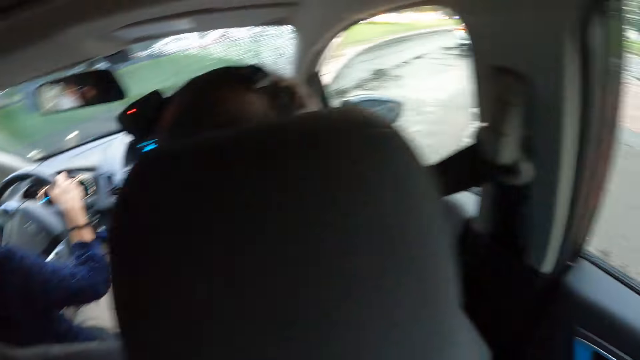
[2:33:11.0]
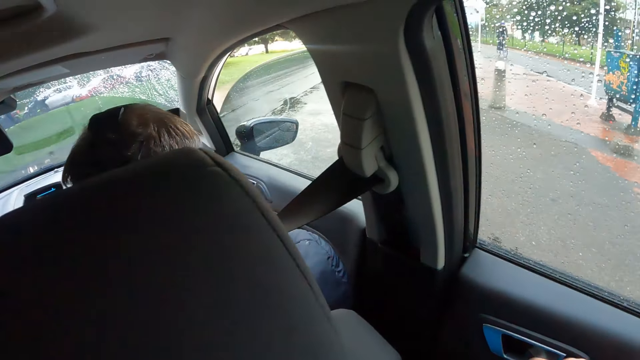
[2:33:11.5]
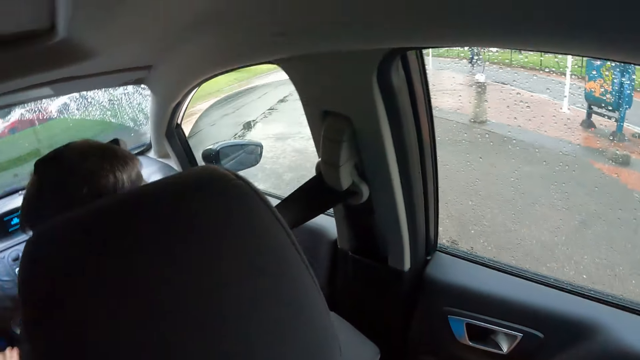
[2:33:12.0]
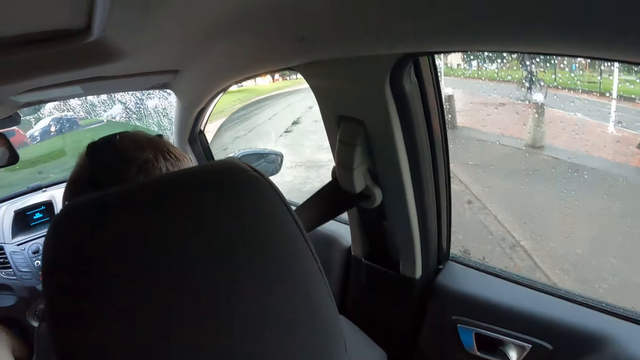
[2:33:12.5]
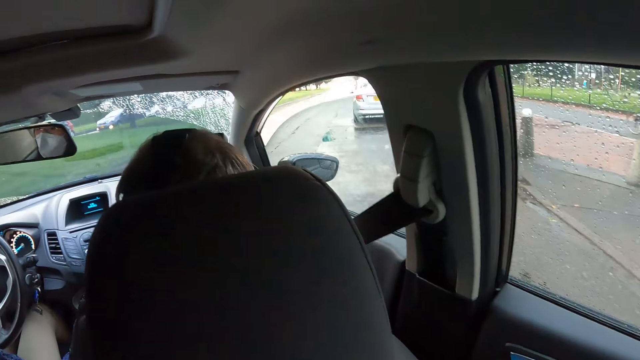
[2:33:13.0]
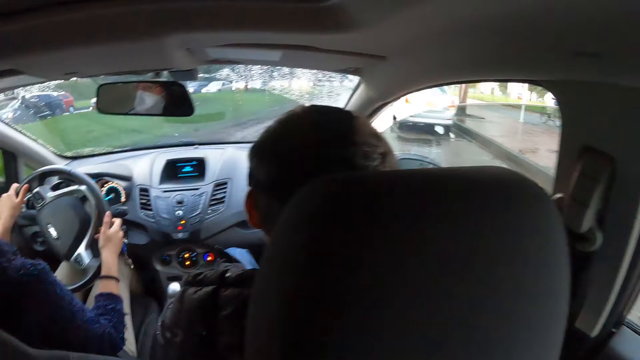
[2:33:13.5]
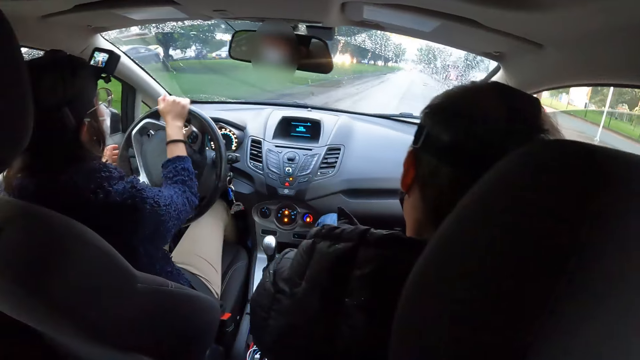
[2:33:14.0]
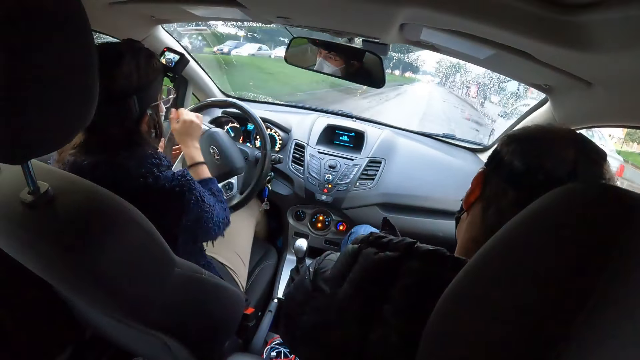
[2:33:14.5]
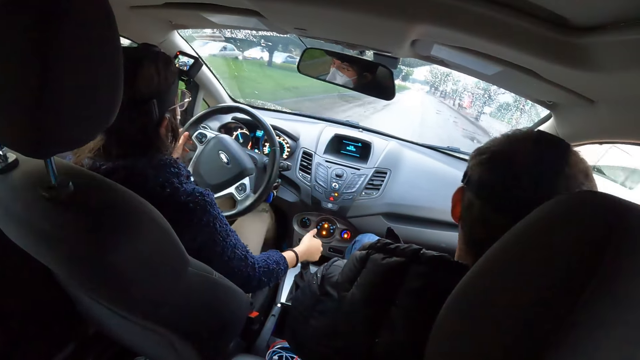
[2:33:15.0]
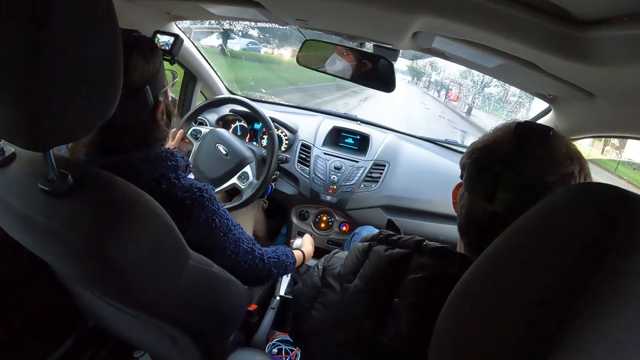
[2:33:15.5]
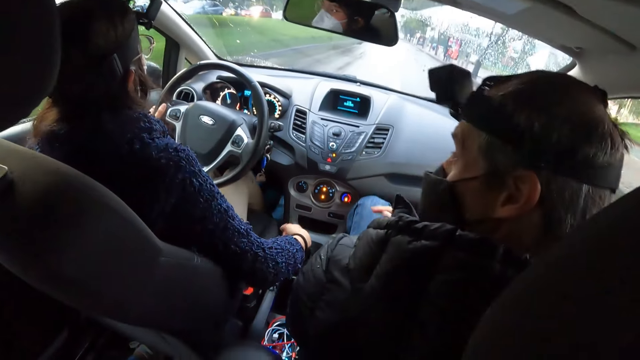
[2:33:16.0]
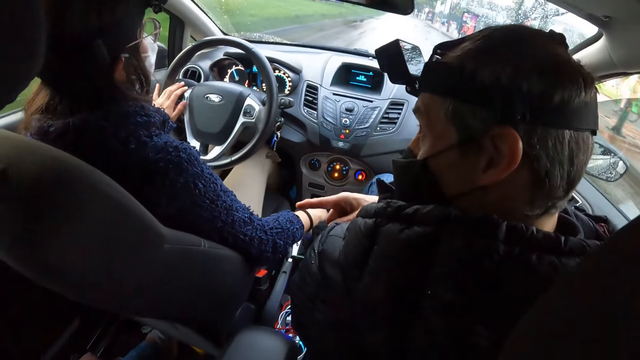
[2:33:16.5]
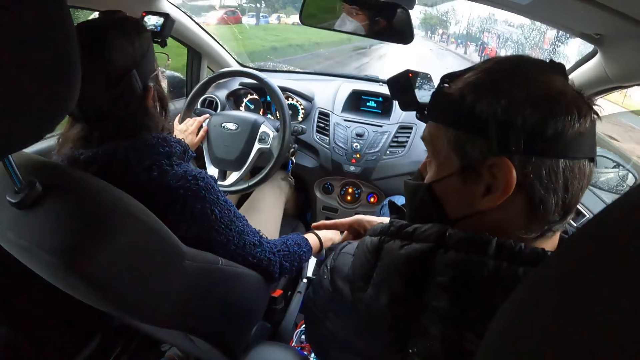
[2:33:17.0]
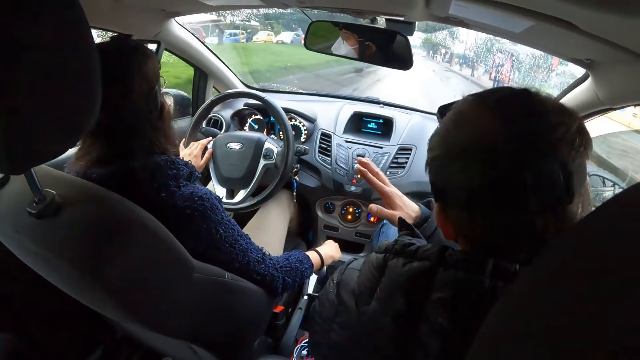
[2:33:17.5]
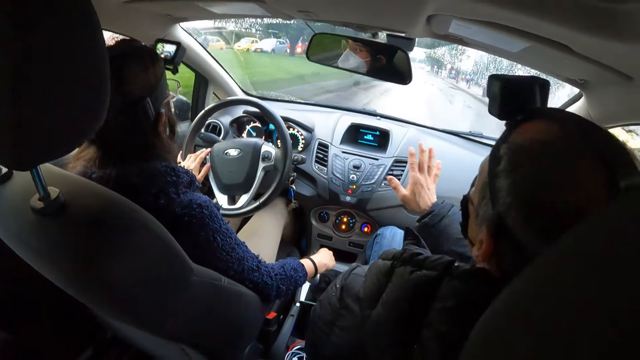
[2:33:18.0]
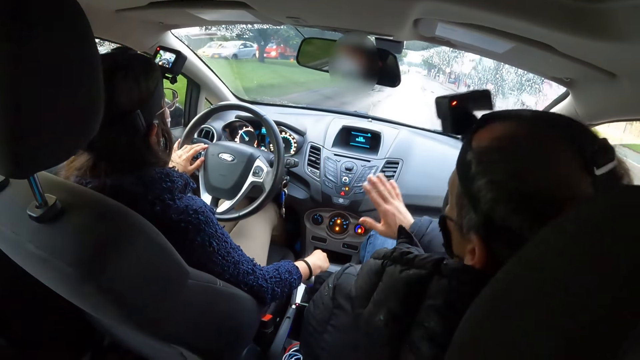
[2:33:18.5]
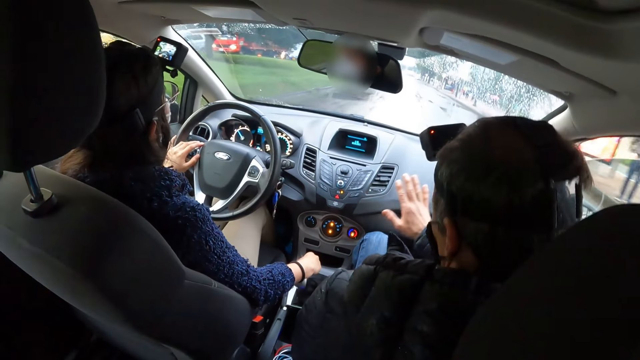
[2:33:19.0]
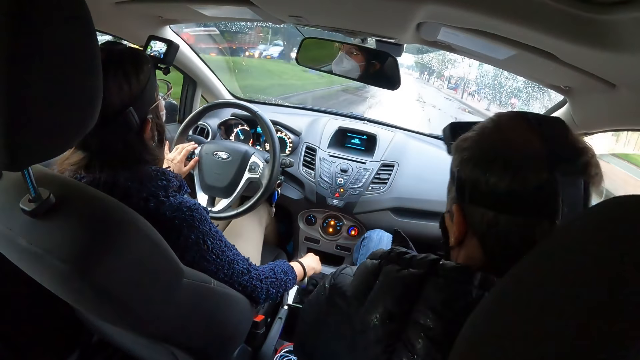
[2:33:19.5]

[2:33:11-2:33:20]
The camera wearer looks around. The woman moves the car gear lever with her right hand. A man gesticulates in the car with his right hand.

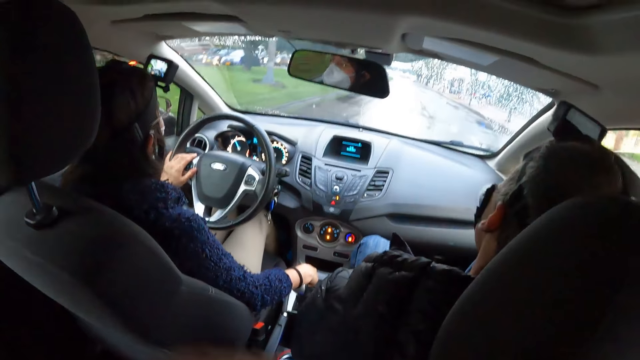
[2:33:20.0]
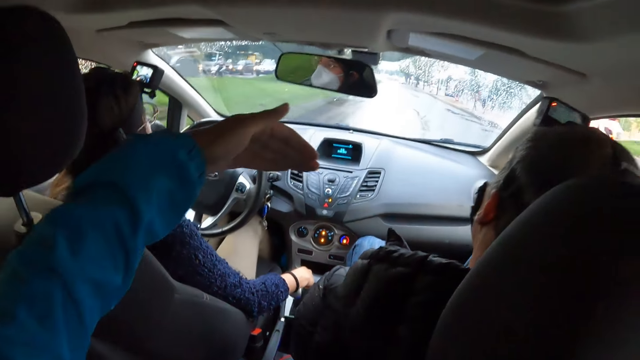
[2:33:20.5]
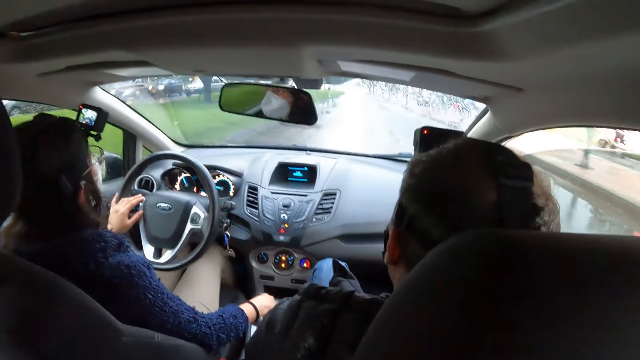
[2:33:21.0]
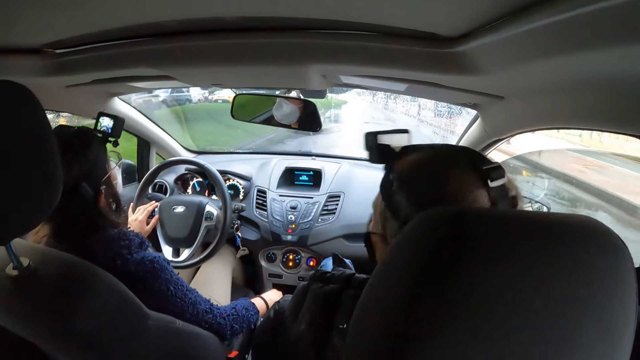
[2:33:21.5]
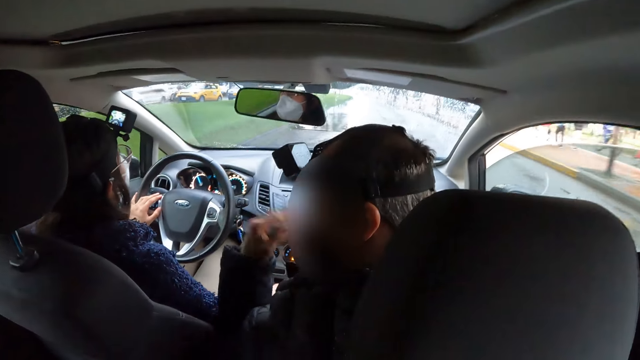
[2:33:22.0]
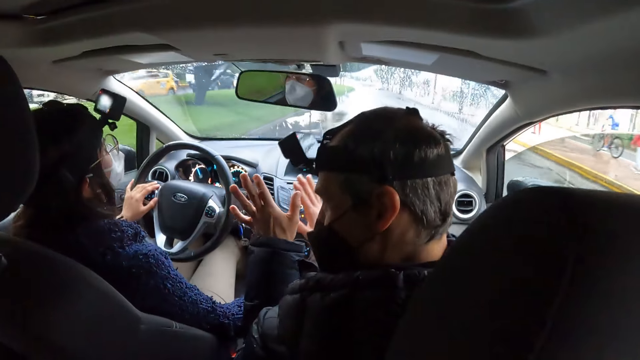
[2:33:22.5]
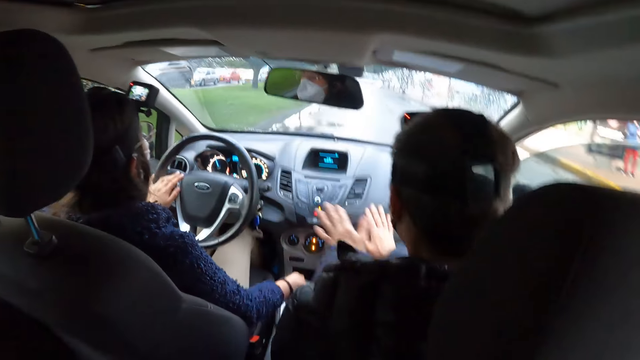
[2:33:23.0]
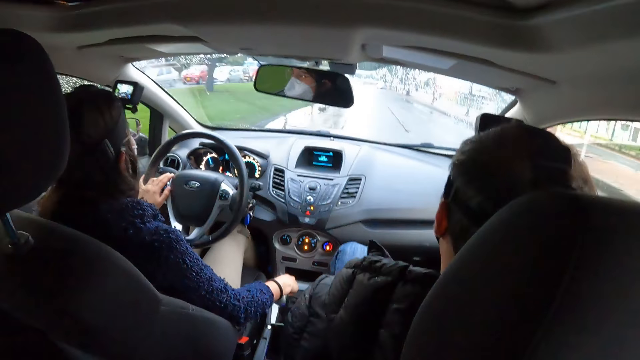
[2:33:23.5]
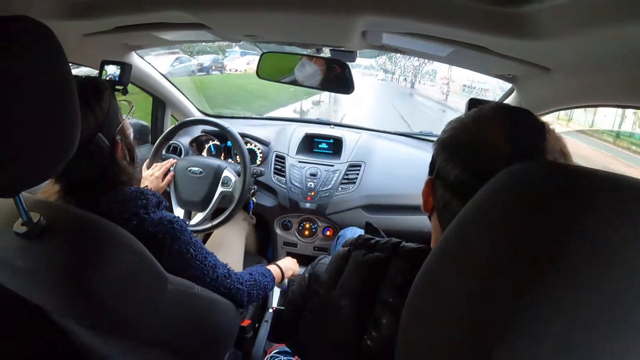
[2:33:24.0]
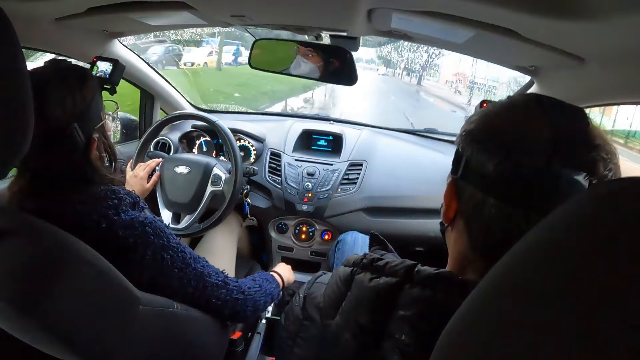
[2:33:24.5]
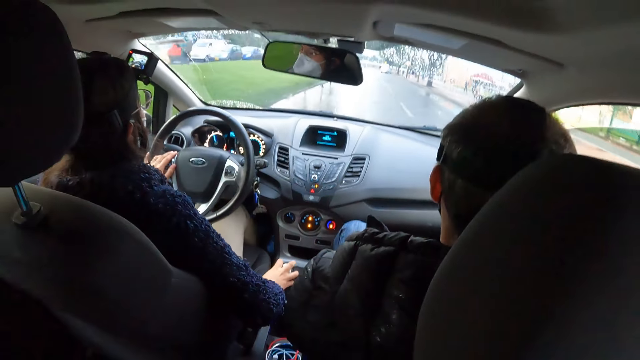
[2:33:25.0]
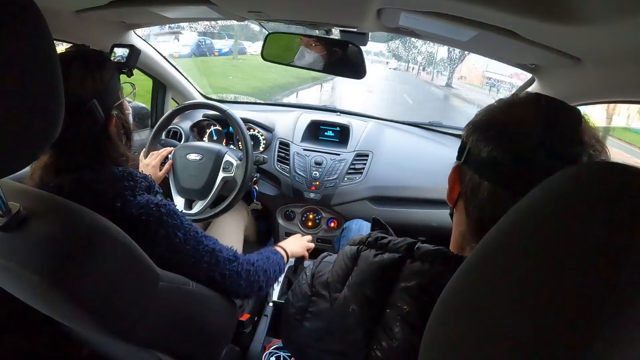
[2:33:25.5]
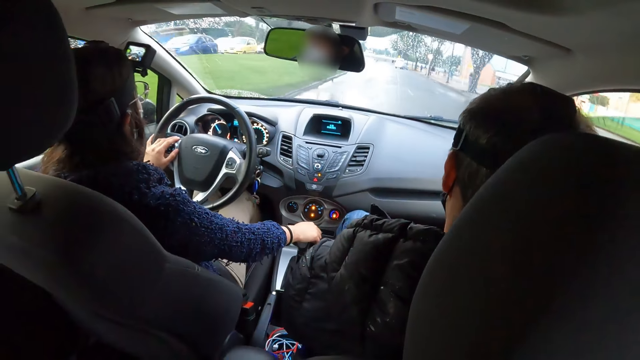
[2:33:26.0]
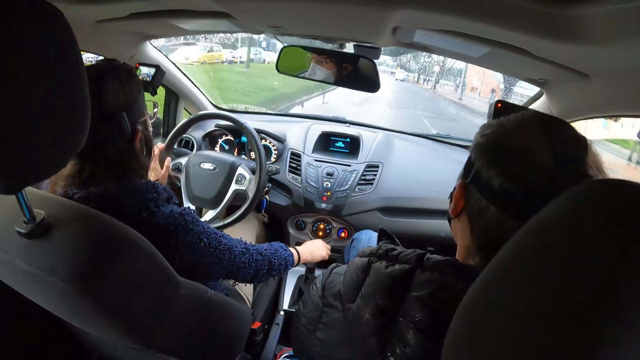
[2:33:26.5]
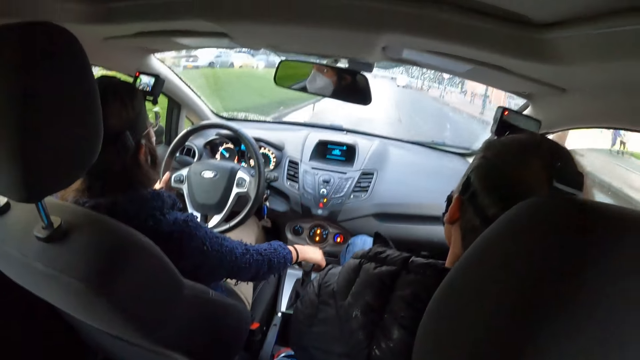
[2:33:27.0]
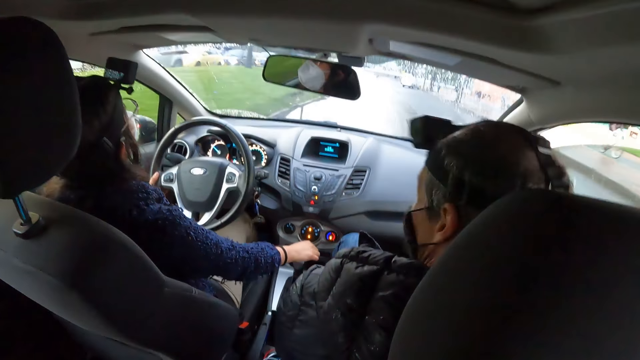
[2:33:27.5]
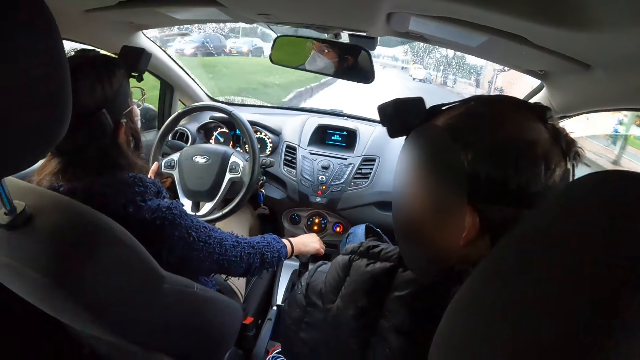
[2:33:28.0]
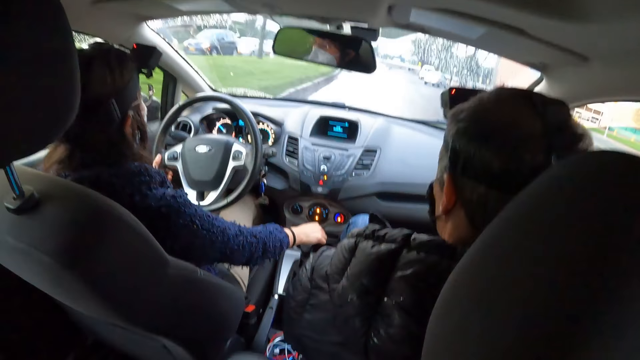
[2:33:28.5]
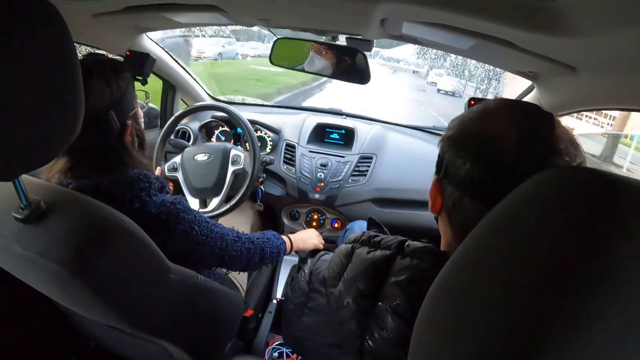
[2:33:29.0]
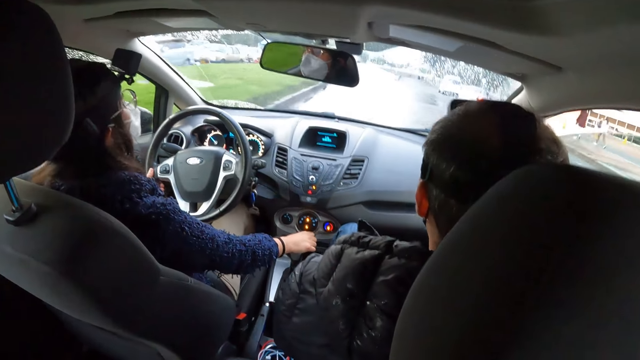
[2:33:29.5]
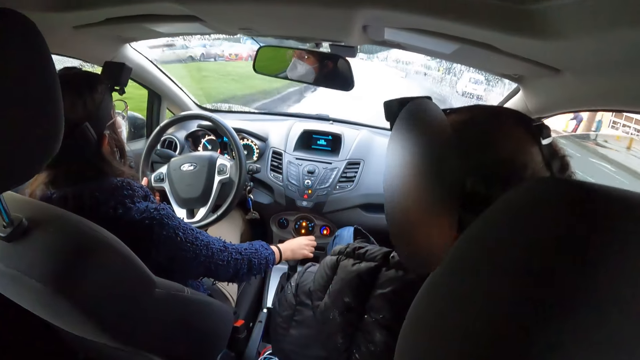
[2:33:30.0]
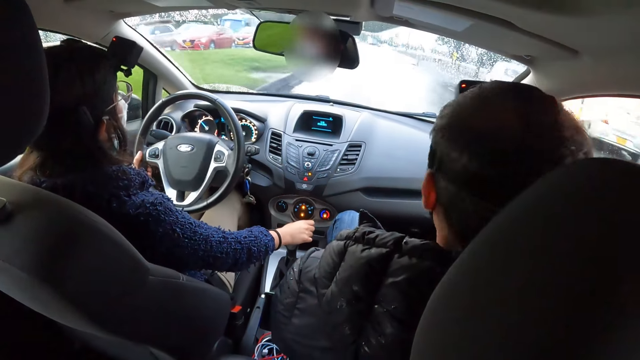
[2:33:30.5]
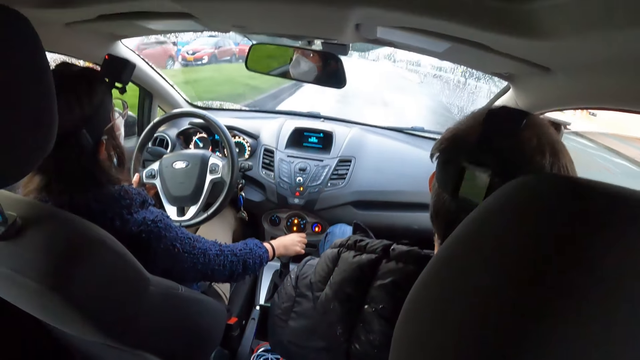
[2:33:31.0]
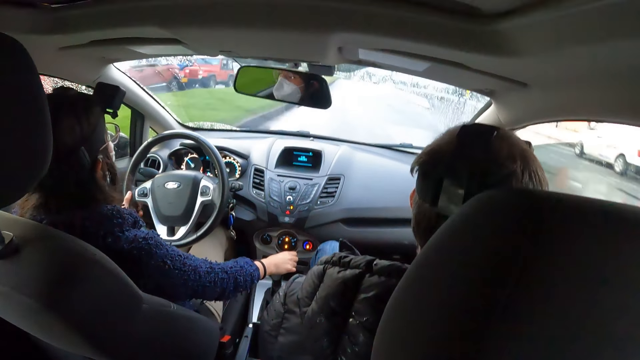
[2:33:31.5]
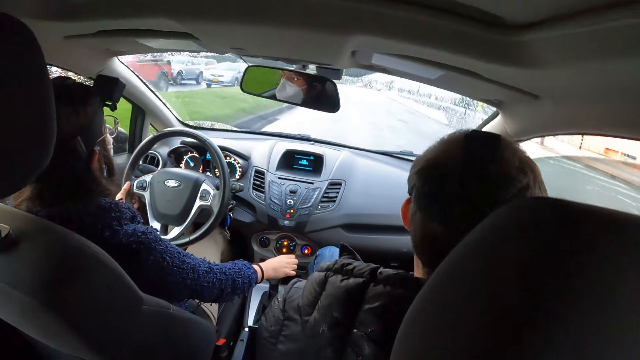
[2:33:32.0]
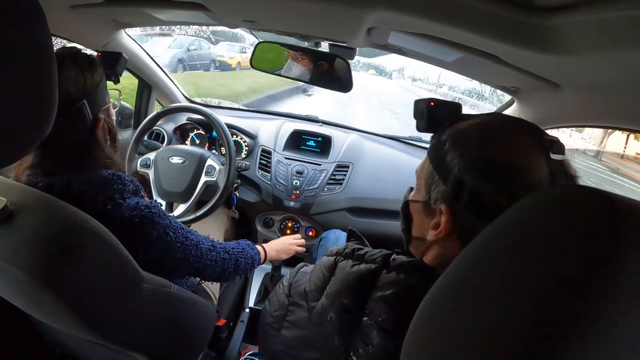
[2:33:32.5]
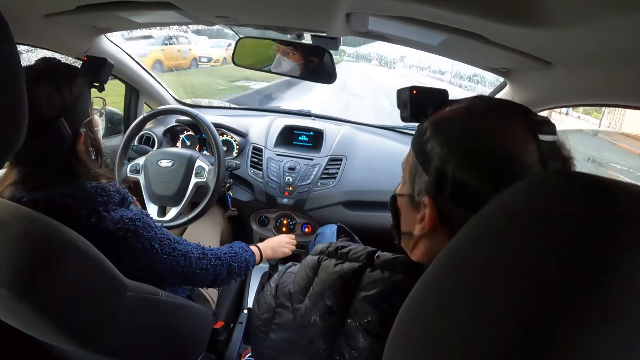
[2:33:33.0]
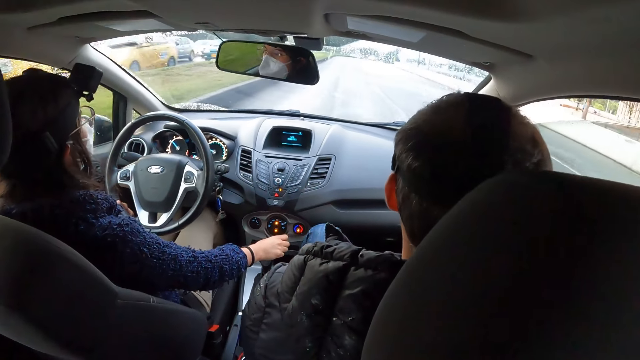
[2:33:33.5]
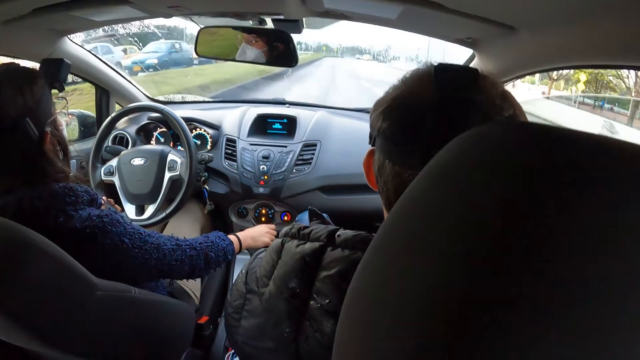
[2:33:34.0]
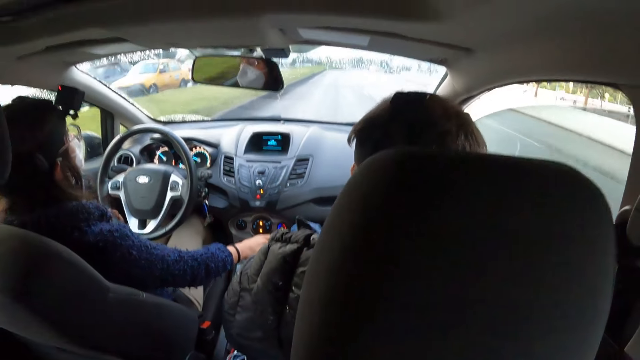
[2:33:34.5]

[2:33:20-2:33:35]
The camera wearer gesticulates in the car with her left hand. The man gesticulates in the car with both hands. The woman drives the car.
